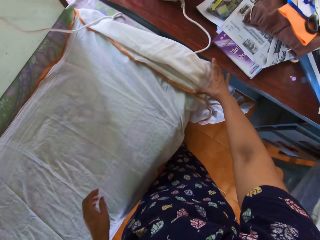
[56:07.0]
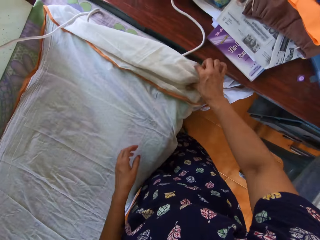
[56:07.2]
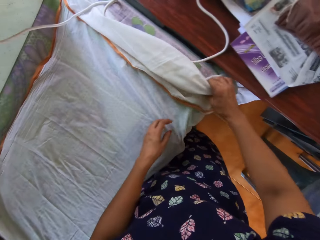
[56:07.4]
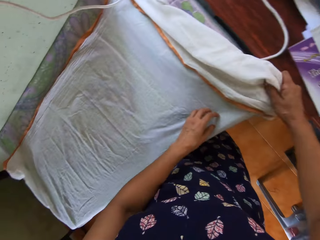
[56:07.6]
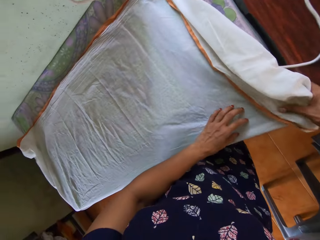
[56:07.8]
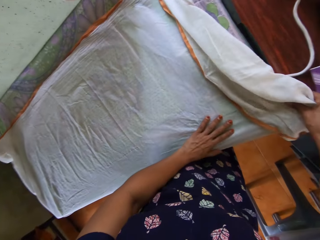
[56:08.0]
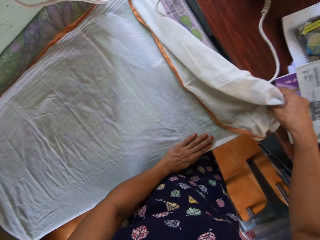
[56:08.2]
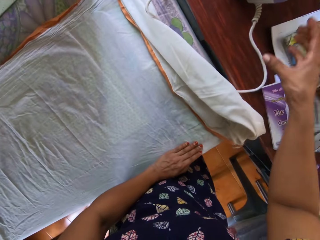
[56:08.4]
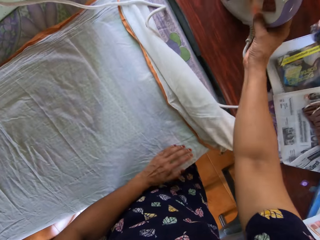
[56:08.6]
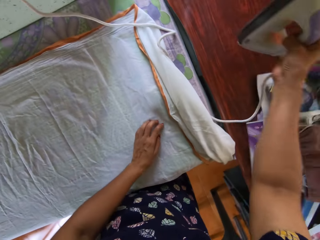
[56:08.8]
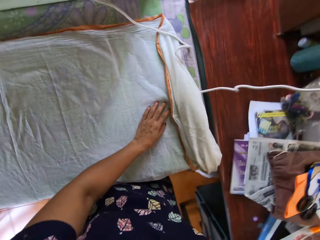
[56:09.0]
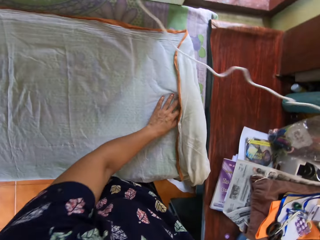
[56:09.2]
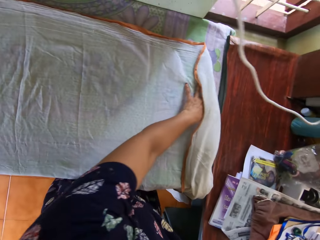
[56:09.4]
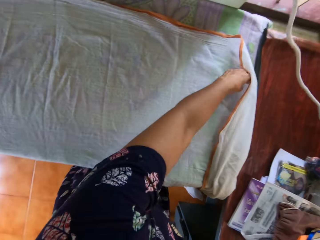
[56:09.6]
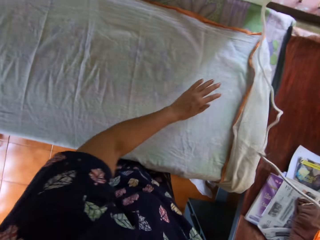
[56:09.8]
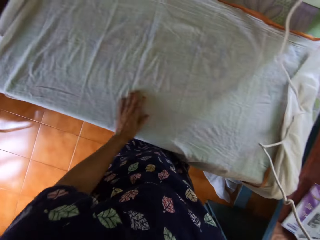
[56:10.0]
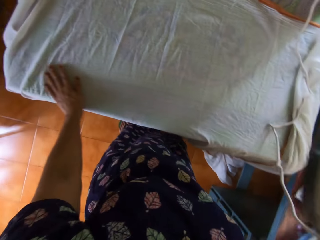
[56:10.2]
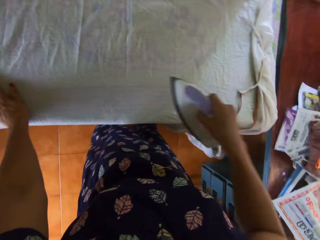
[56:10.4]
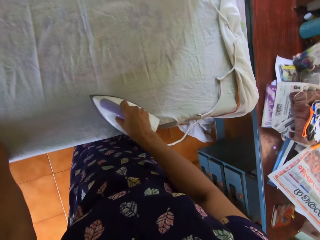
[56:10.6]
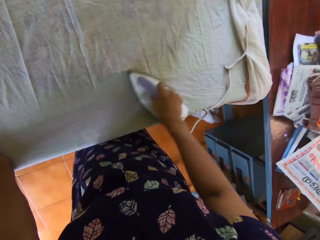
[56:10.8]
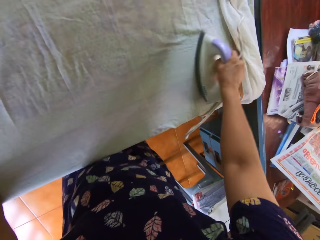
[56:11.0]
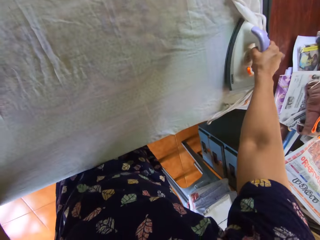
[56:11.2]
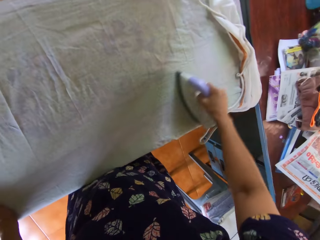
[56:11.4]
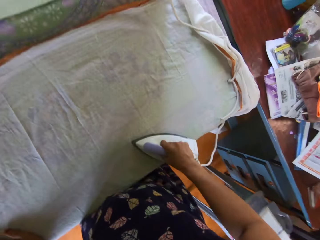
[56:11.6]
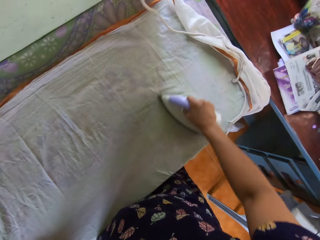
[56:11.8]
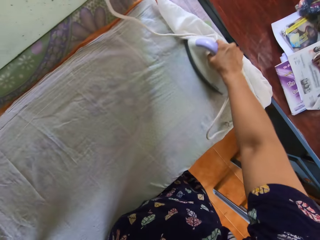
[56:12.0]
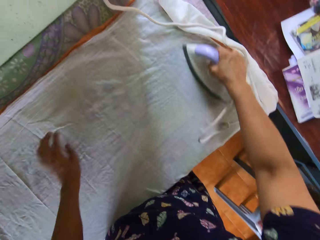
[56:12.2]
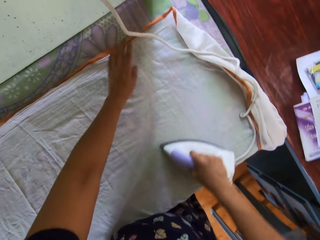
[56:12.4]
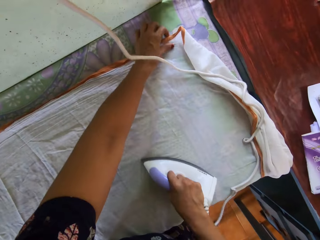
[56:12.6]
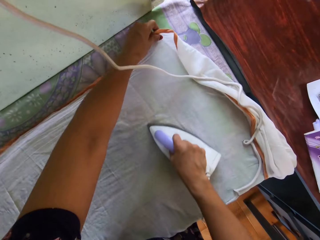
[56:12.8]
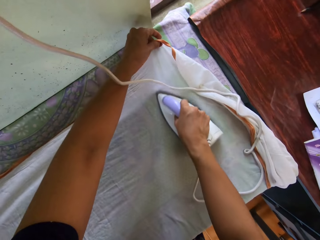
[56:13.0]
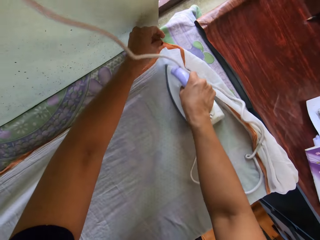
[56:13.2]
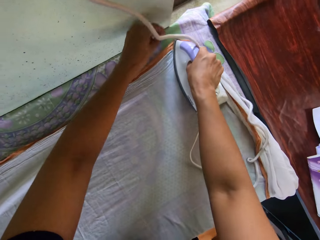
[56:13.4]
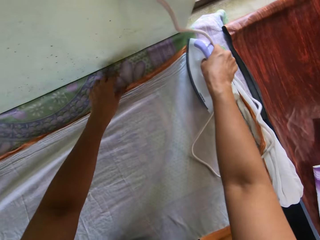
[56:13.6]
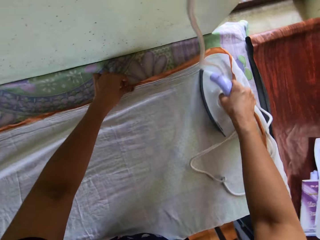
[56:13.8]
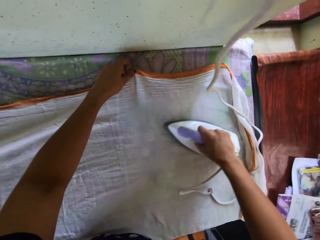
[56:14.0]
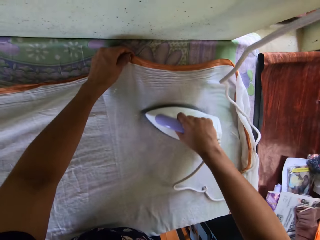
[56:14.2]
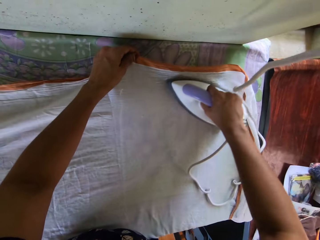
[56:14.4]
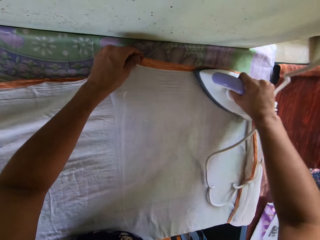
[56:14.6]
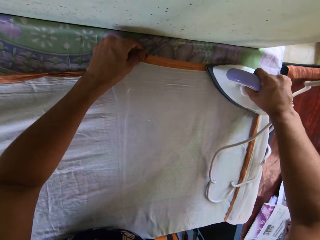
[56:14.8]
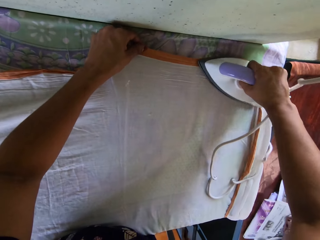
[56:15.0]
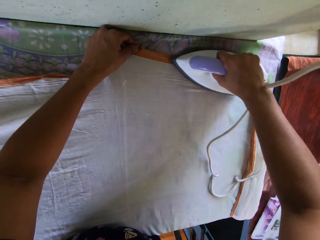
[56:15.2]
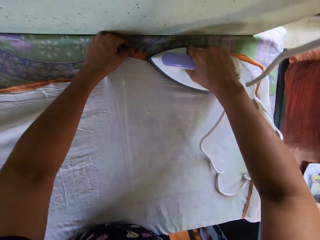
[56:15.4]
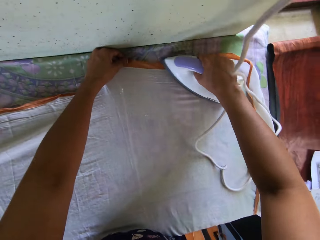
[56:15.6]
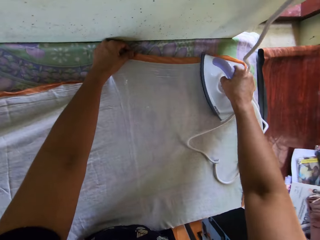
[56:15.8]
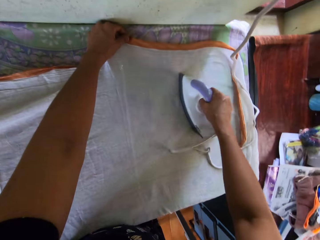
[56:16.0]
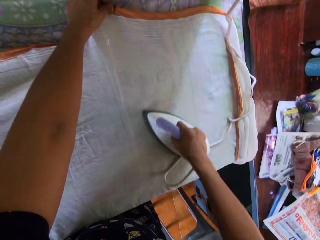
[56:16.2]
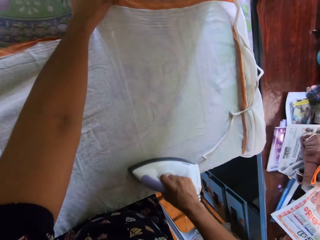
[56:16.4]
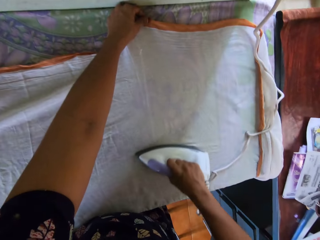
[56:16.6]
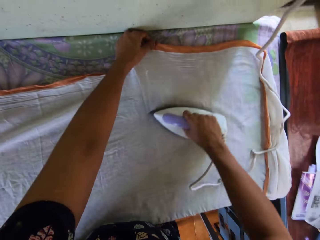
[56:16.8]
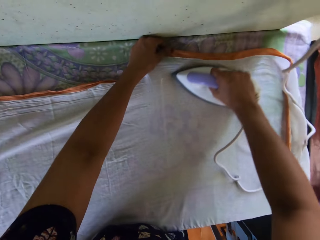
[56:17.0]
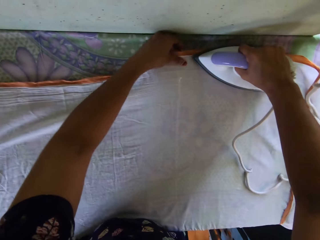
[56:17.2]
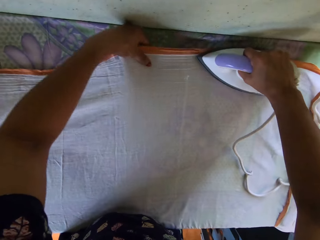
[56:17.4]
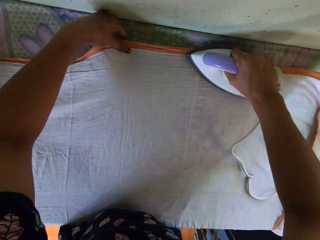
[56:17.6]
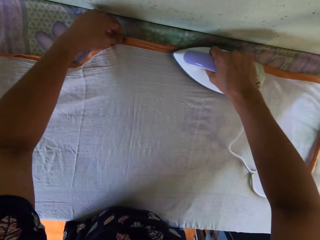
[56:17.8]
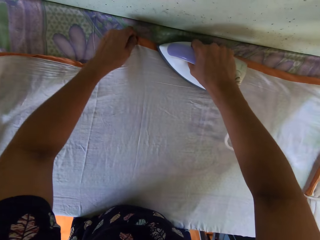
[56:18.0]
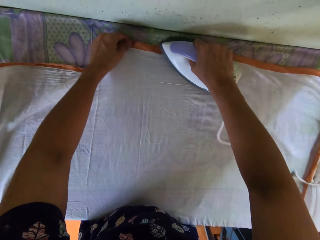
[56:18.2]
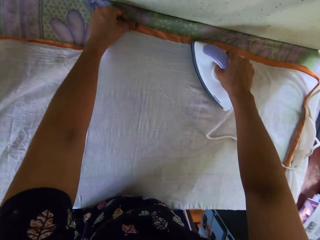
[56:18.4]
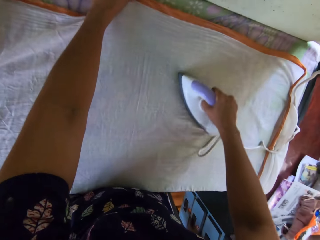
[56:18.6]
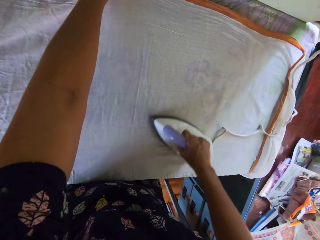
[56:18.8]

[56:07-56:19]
The camera wearer picks the pressing iron up from the desk with her right hand. She straightens the piece of cloth. She presses the bedsheet on the pressing table with the pressing iron in her right hand.

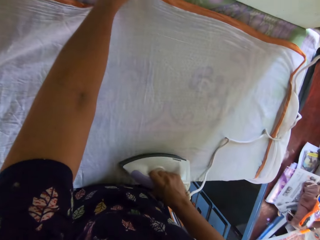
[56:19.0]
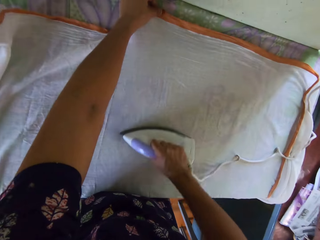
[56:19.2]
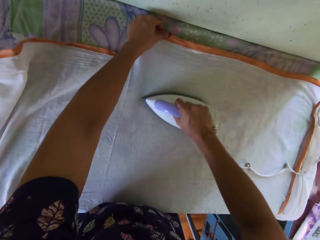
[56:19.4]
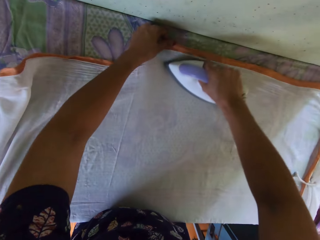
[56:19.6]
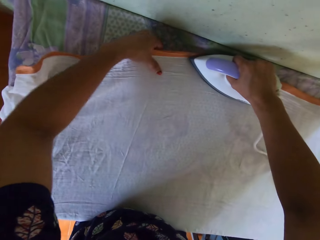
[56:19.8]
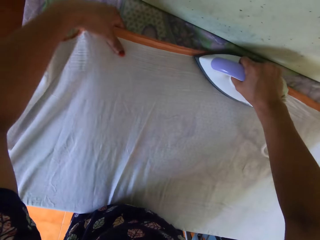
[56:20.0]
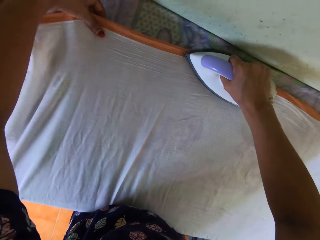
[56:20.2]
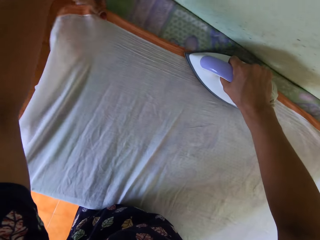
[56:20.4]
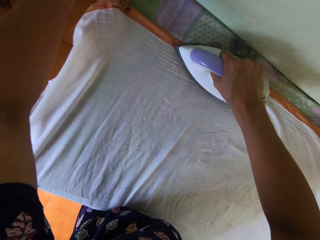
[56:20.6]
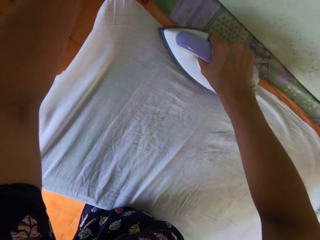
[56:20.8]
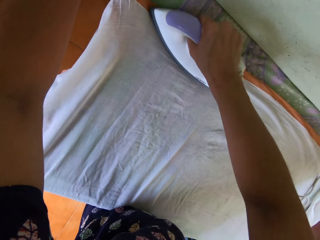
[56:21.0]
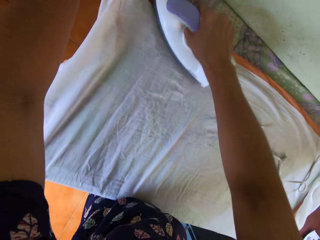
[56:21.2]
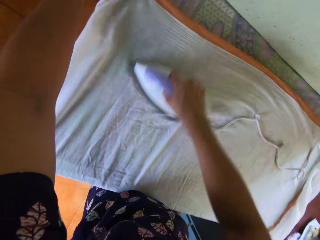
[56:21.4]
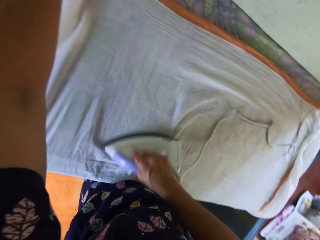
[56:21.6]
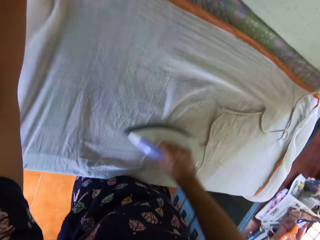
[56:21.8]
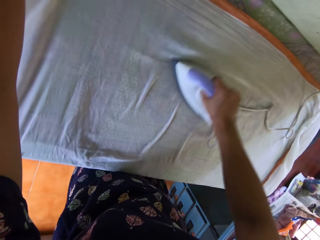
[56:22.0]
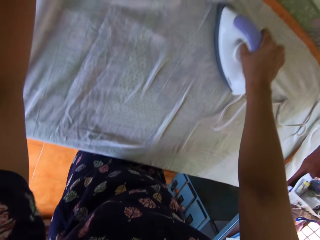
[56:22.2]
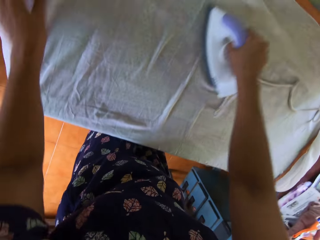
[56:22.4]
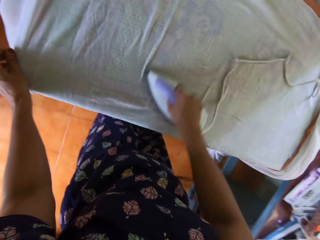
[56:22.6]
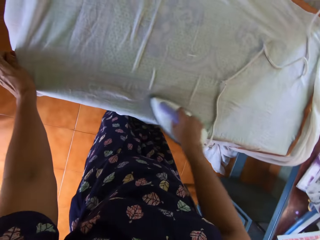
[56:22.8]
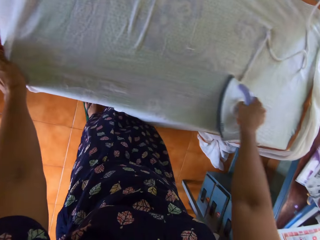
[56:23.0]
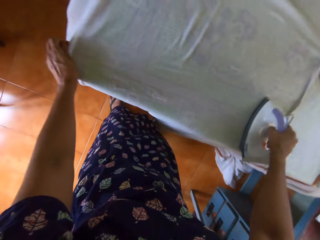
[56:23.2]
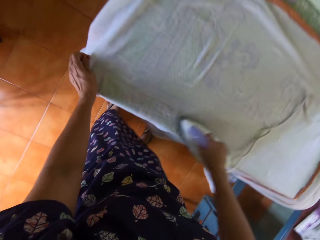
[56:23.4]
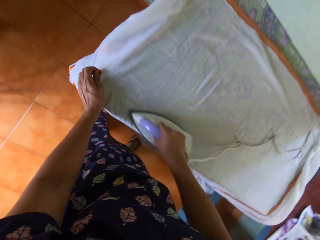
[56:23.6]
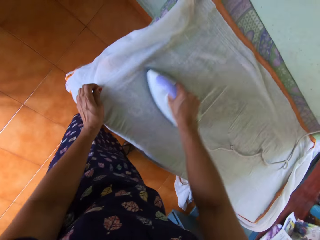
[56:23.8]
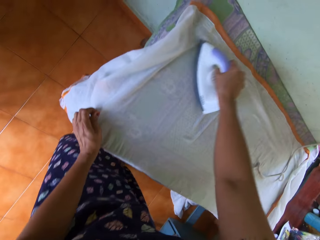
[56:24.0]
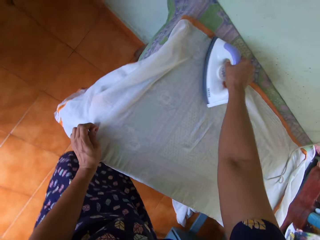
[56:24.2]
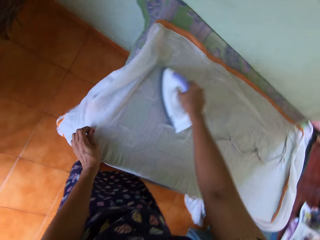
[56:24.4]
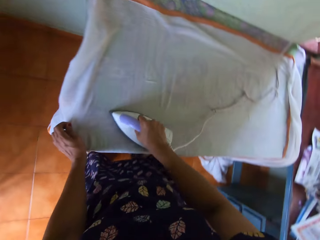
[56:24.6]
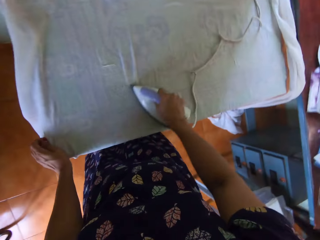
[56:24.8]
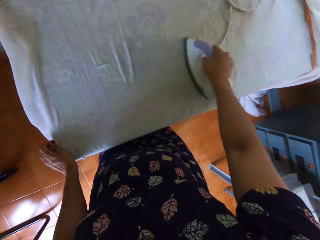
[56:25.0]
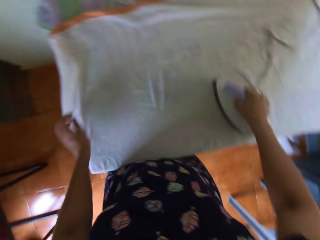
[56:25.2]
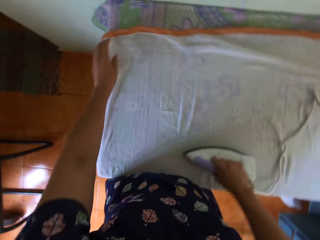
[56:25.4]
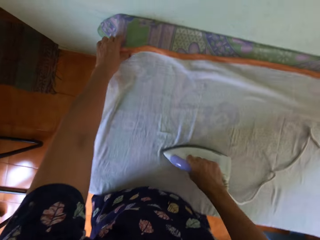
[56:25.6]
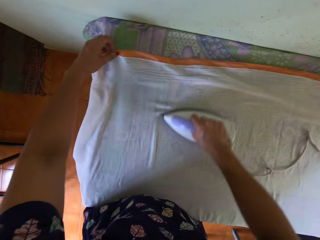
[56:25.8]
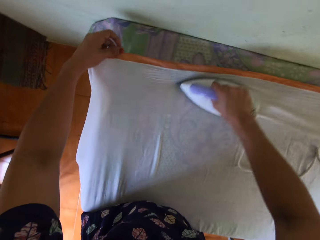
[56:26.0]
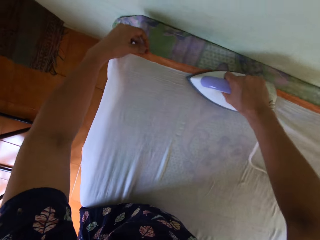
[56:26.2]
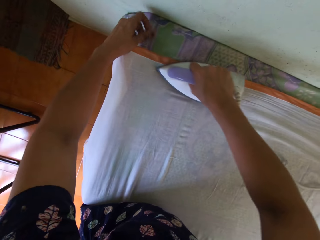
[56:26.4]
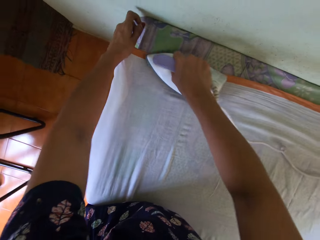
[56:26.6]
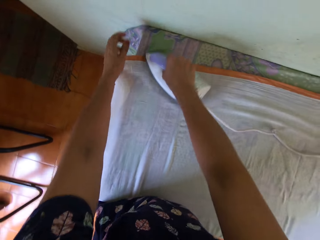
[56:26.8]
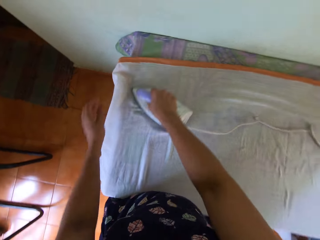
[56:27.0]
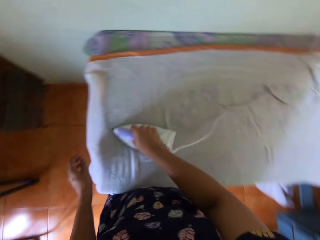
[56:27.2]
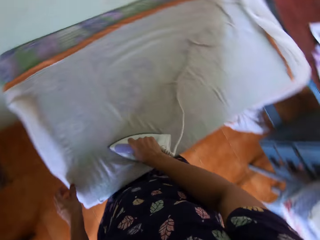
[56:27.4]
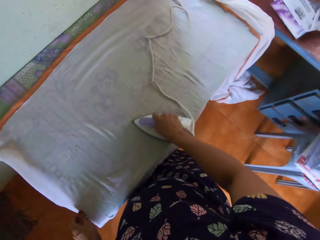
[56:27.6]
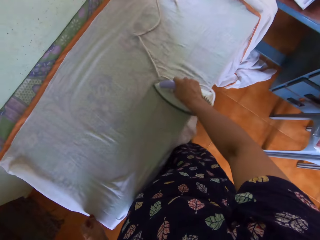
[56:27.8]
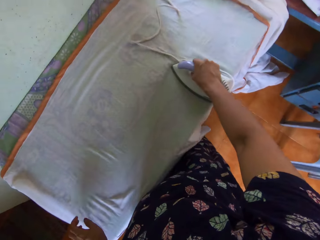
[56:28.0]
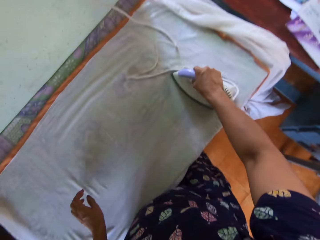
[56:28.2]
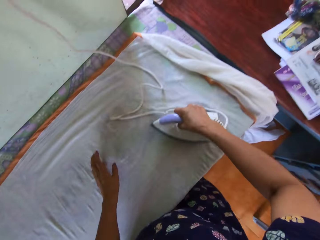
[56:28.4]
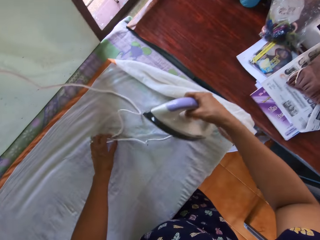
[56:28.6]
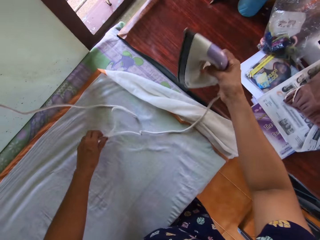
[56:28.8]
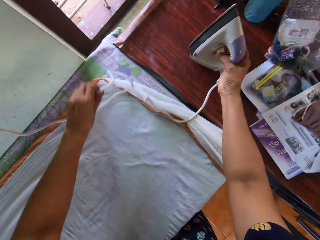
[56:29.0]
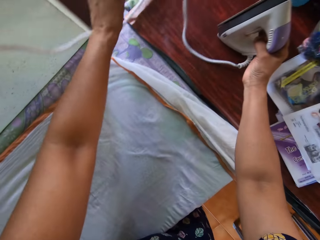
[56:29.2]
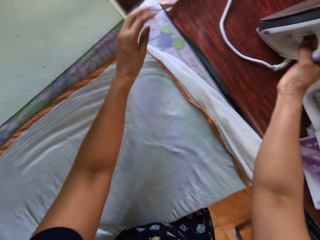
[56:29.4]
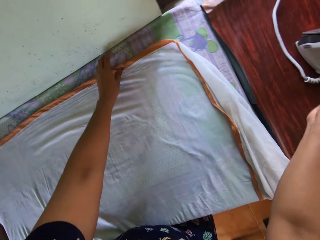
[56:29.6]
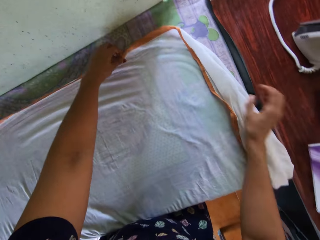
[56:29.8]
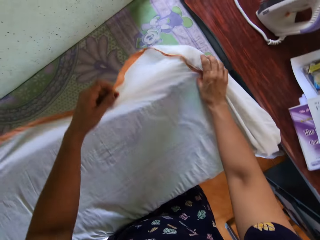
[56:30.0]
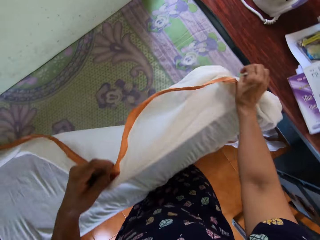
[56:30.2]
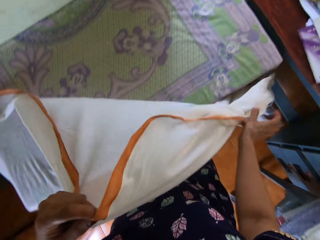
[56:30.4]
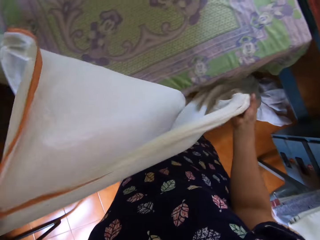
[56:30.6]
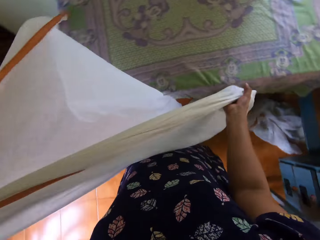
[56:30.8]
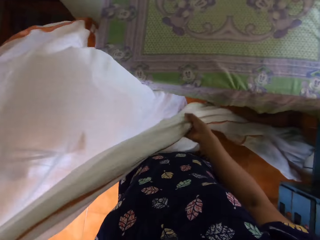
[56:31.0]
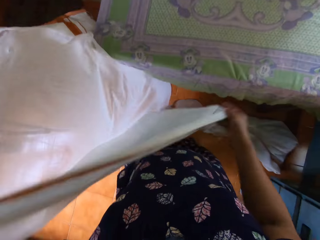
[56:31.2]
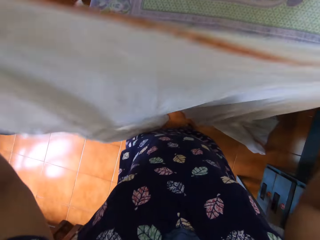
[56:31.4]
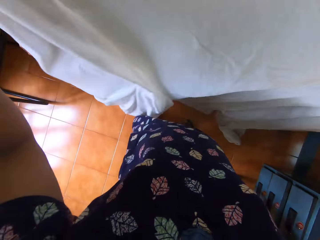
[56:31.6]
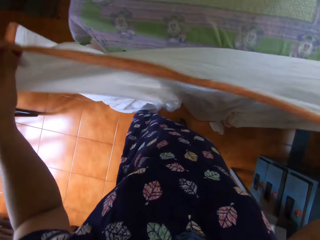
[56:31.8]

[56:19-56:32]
The camera wearer moves the iron cable. They drop the pressing iron on the desk. They pick up the bedsheet from the pressing table with both hands.
